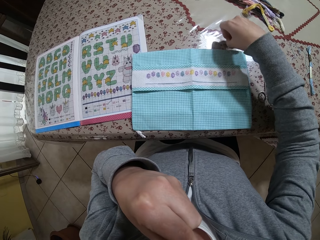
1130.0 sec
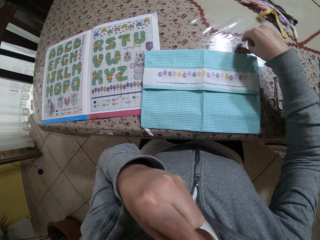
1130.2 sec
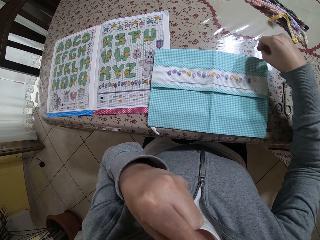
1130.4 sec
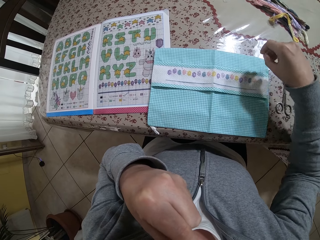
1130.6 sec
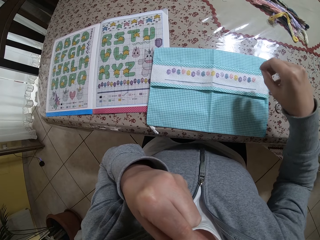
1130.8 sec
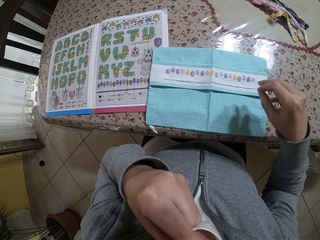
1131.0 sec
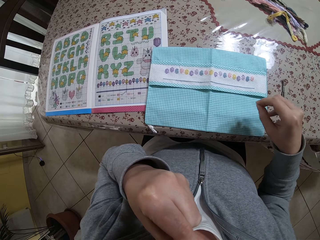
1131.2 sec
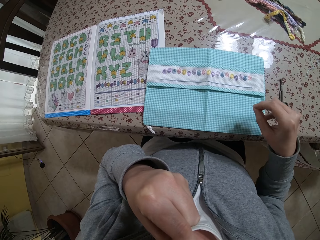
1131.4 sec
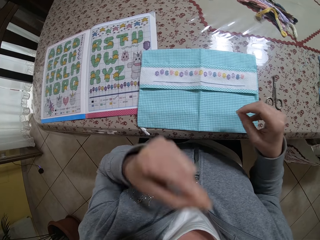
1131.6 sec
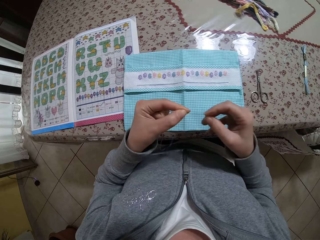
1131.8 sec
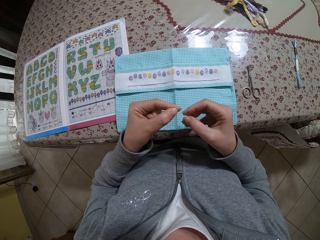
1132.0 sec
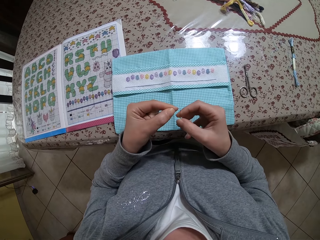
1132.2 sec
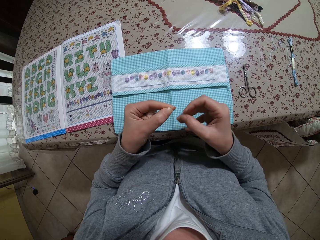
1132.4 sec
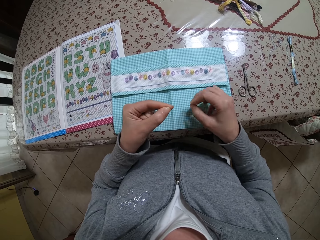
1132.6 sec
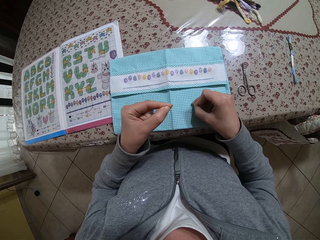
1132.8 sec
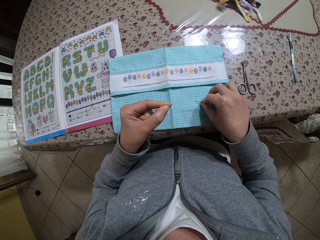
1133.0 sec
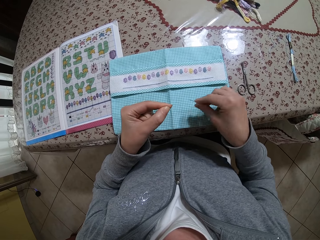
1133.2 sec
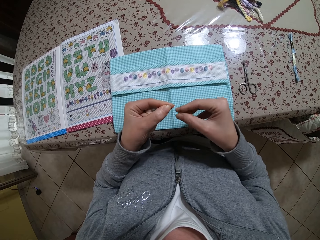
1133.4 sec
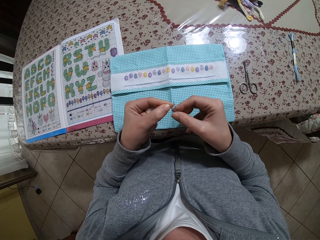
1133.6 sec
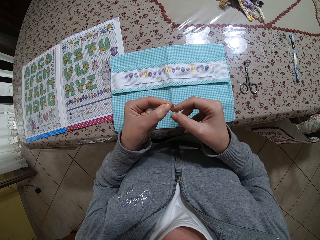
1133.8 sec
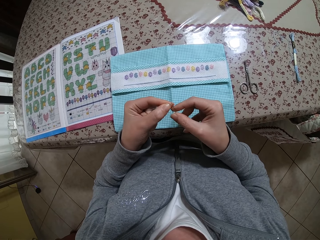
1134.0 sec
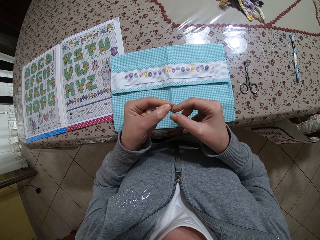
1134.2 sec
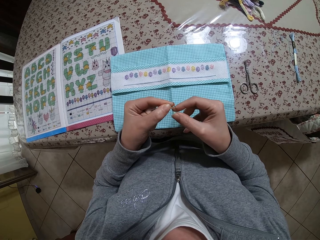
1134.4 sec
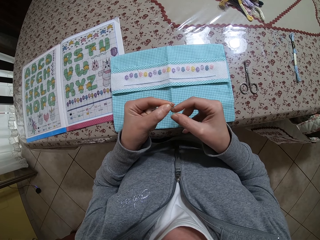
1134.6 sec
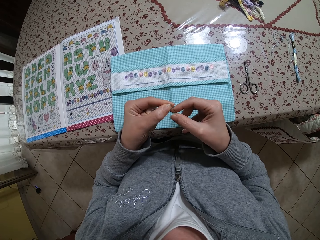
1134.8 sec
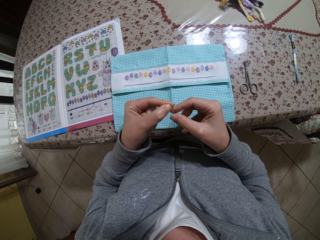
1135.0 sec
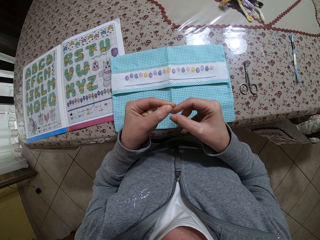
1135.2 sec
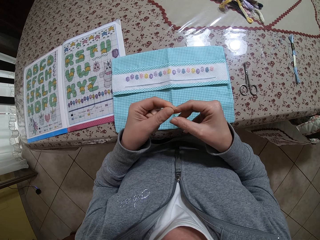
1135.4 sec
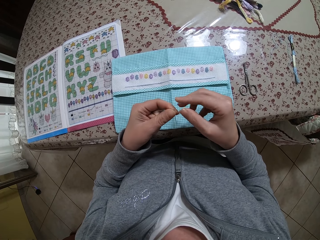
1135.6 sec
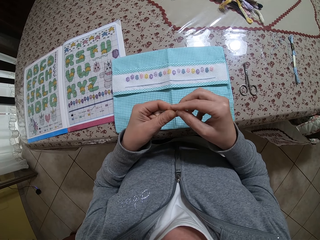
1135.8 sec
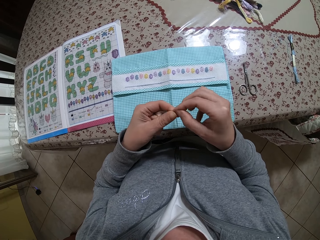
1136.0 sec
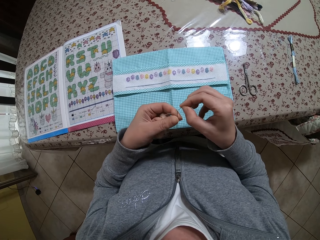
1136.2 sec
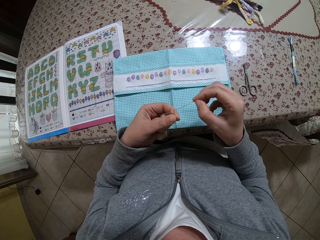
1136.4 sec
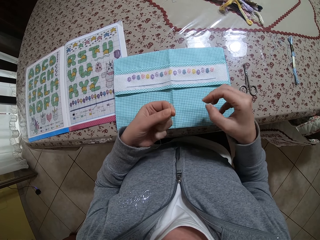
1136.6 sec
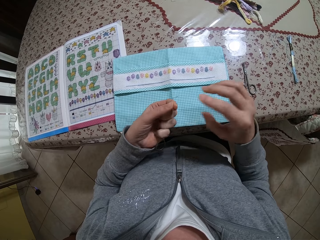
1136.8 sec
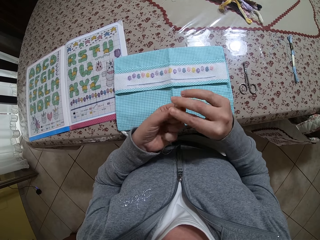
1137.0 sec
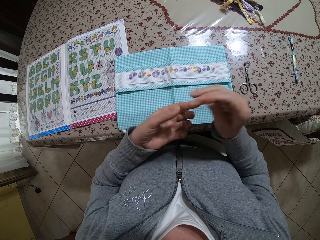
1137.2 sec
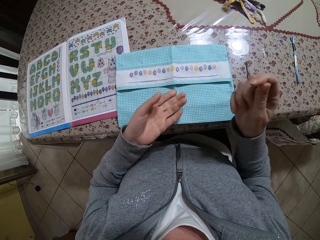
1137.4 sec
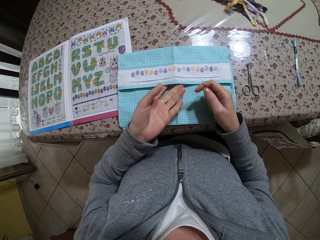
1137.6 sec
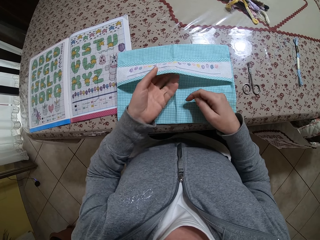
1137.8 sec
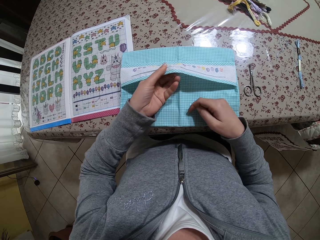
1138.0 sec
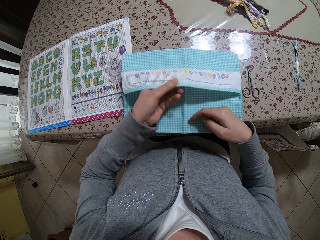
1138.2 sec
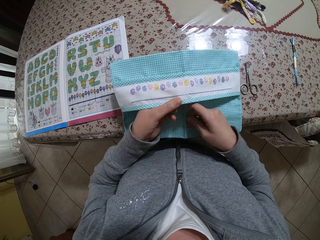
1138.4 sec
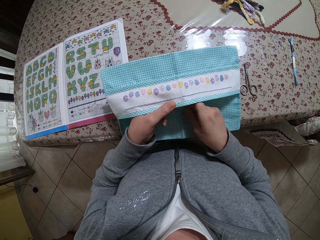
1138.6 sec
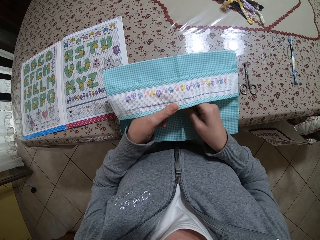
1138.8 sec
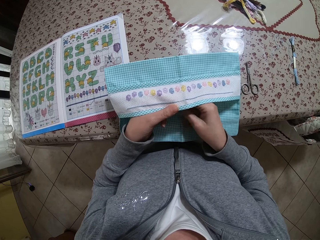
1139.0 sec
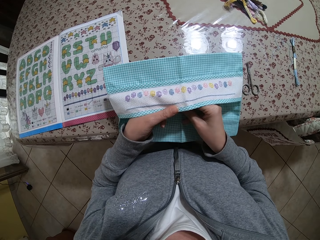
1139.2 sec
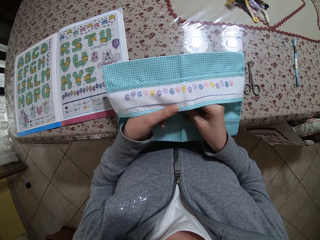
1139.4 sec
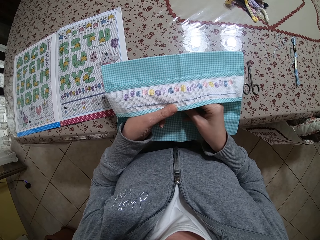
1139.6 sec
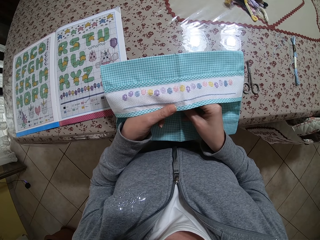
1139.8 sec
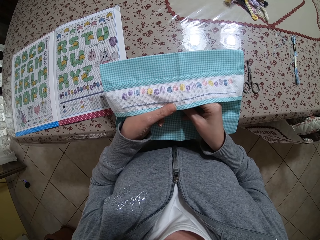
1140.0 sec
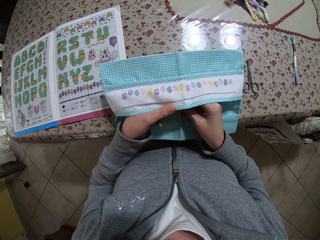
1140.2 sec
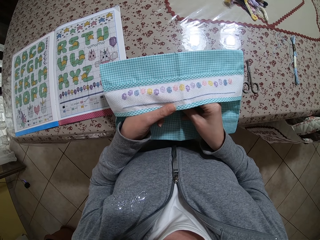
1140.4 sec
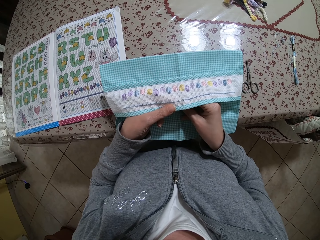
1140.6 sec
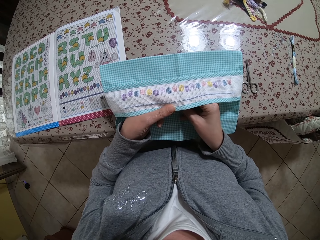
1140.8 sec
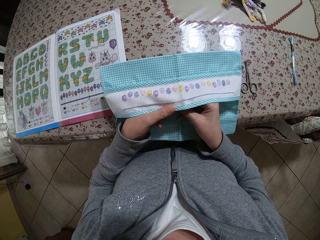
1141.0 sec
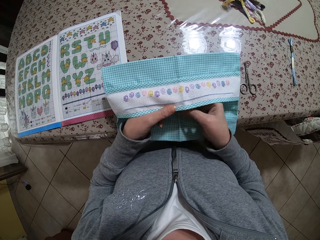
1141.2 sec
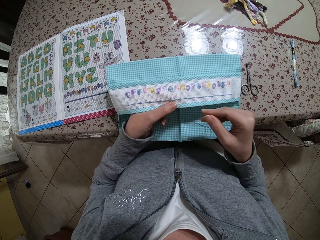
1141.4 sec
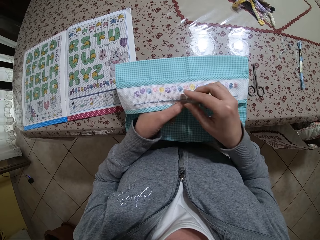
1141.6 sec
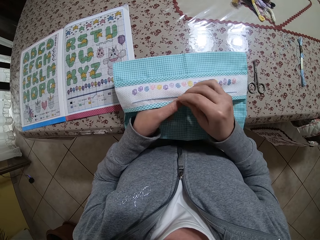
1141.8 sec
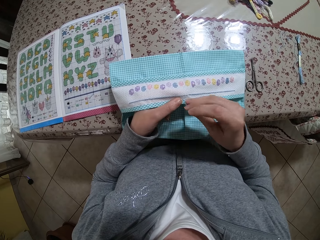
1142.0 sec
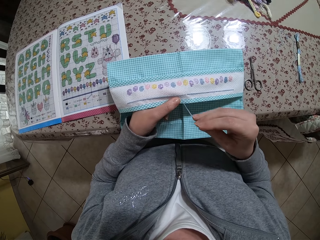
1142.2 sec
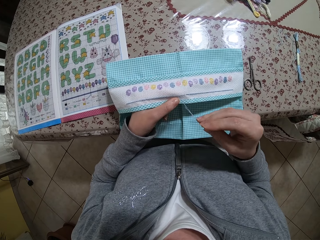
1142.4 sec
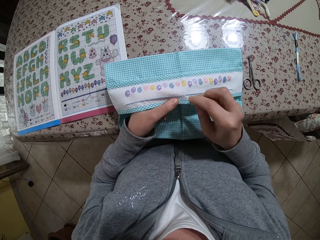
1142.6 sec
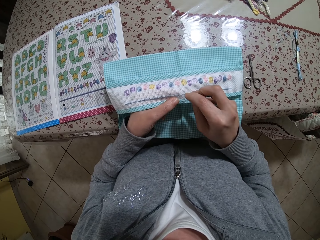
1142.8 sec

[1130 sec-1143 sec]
The camera wearer puts the thread in her left hand into the needle in her right hand. She touches the napkin with her right hand. She overturns the needle on the fabric's surface. She puts the thread in her left hand into the needle in her right hand. She pulls the end of the thread in the needle with her right hand. She holds the needle with her right hand. She places the needle in her right hand. She holds the napkin with her left hand. She picks up a part of the fabric. She pulls the fabric towards her. She sews the napkin with the needle and thread in her right hand.

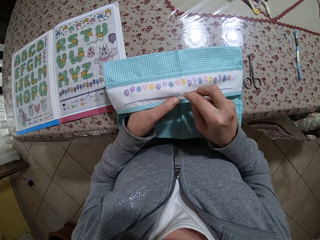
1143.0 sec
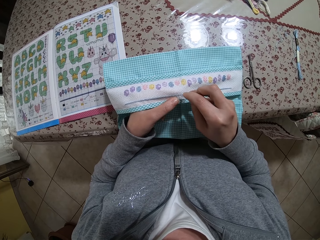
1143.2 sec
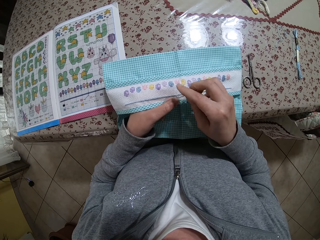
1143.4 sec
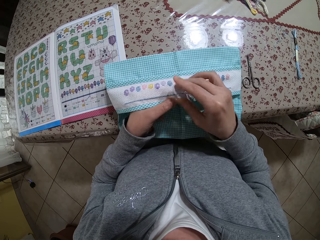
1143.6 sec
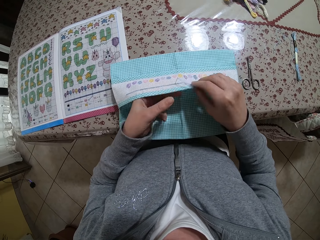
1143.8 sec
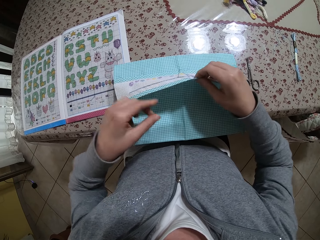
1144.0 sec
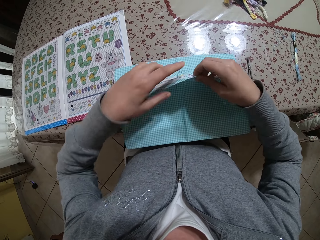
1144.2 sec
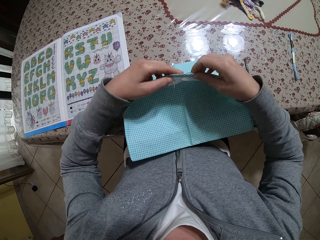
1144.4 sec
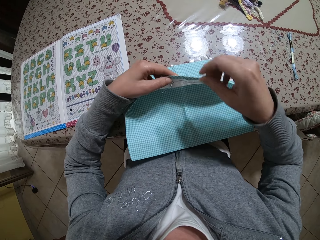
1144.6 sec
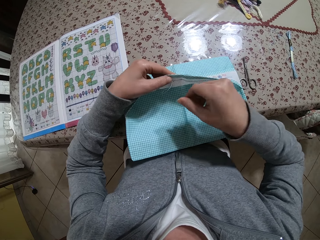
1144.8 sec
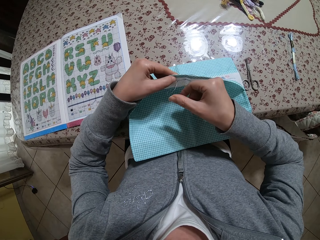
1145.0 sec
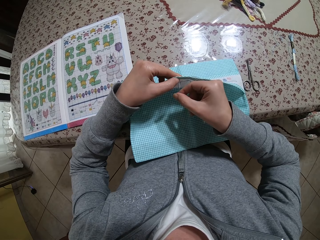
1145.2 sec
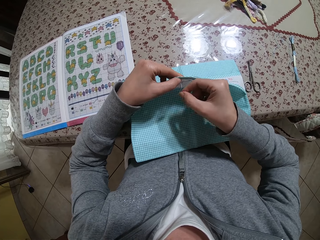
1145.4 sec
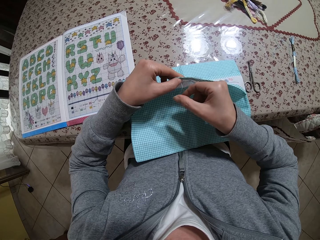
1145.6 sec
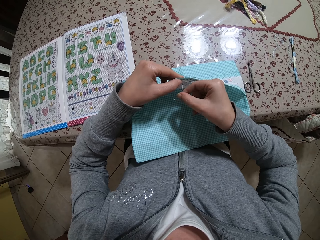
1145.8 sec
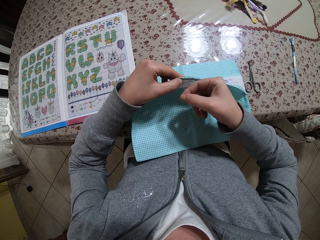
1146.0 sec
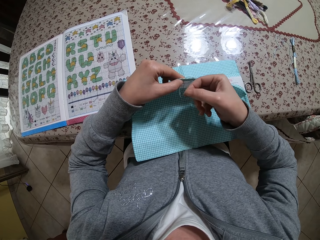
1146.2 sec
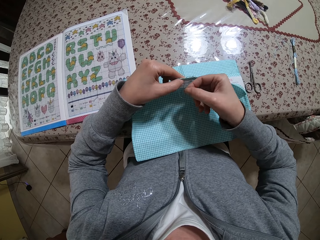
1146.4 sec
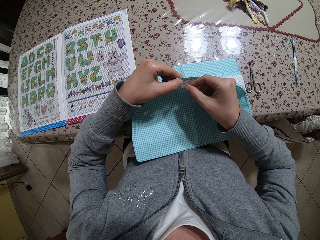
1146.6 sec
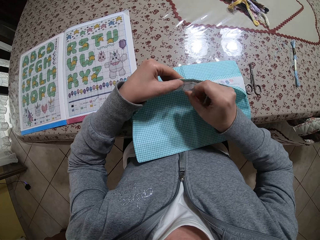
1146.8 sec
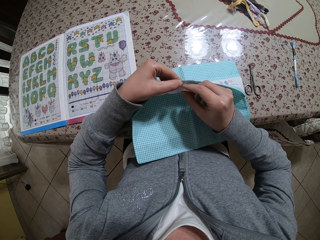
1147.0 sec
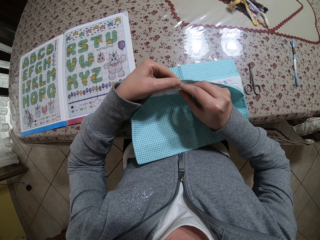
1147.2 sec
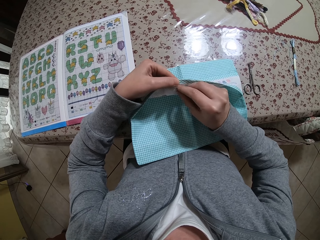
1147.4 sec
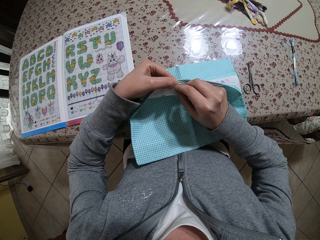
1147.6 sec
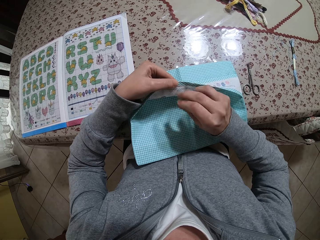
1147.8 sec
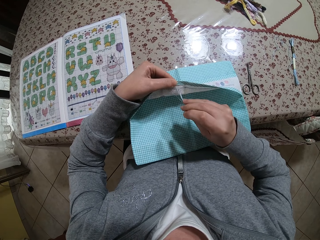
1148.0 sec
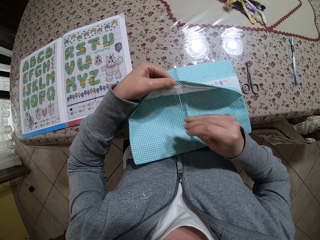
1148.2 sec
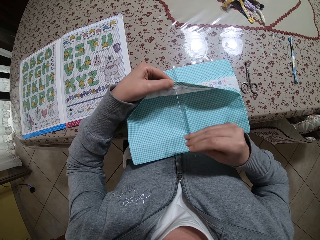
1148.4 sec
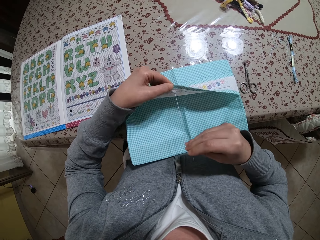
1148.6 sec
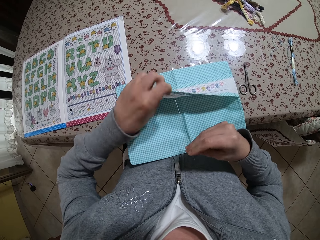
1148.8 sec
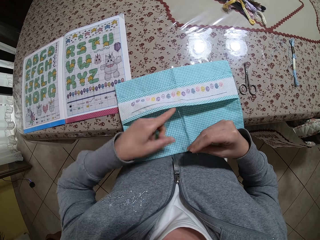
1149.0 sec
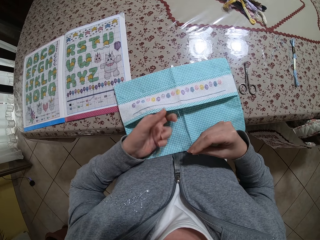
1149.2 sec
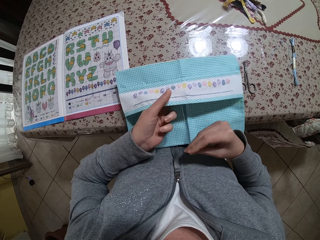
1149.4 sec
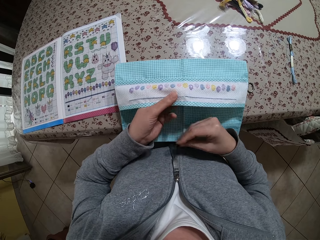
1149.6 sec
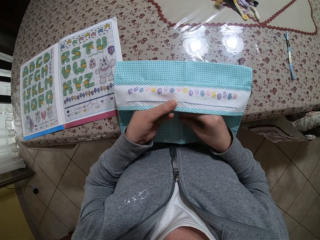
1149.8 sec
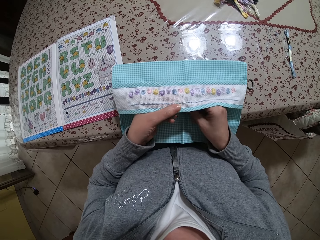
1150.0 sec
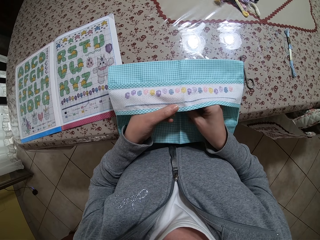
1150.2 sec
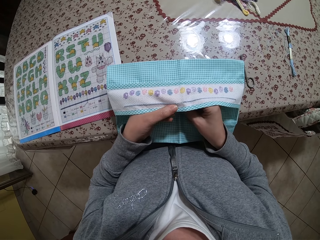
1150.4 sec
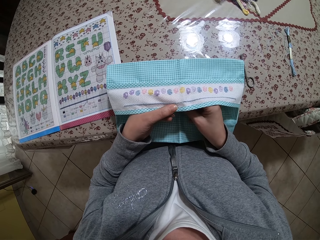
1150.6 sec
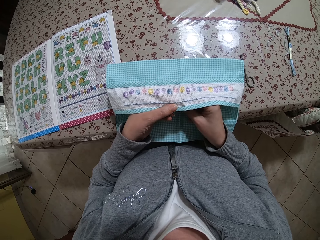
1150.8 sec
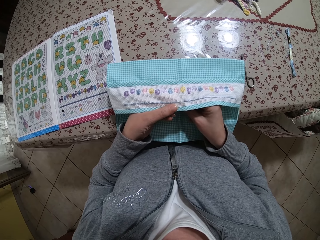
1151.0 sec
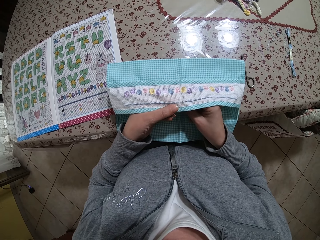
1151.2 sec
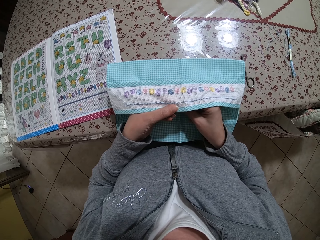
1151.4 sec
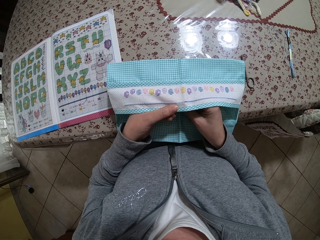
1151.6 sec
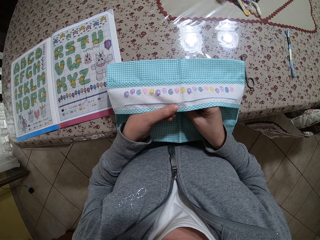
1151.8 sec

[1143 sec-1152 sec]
The camera wearer adjusts the napkin with both hands. She ties the thread in the napkin with her right hand. She holds the napkin with her left hand. She sews the napkin with the needle and thread in her right hand.
